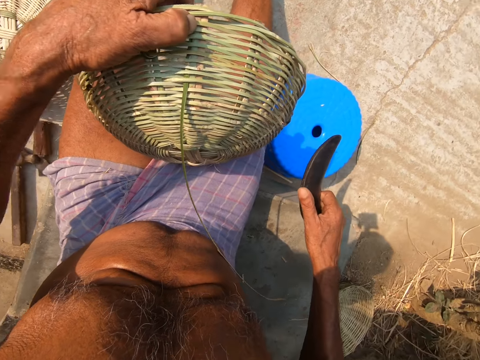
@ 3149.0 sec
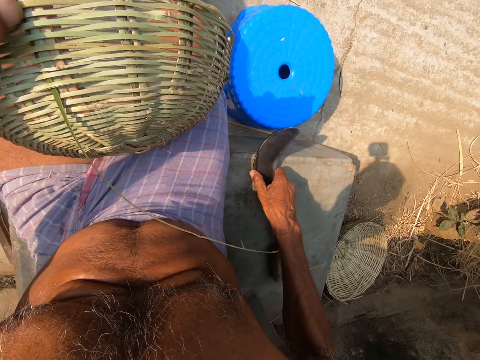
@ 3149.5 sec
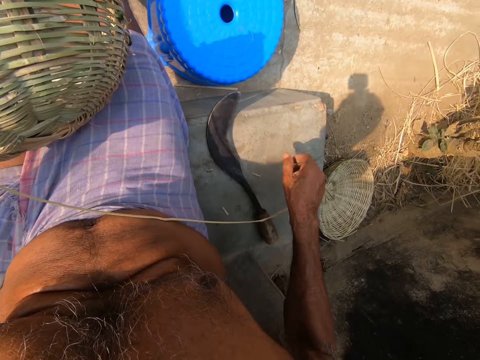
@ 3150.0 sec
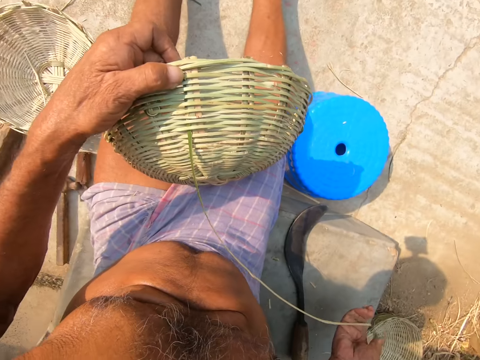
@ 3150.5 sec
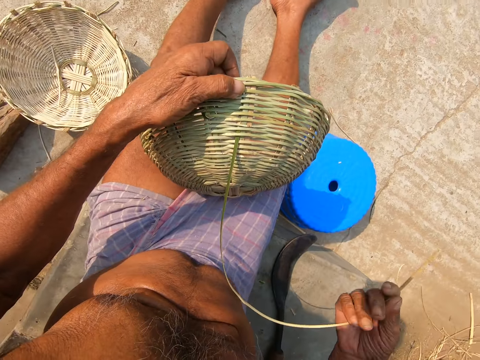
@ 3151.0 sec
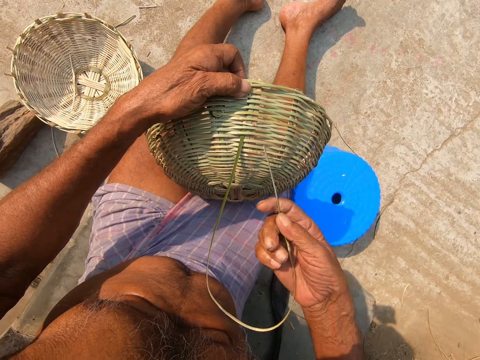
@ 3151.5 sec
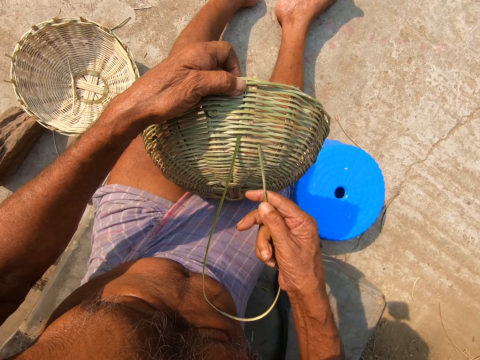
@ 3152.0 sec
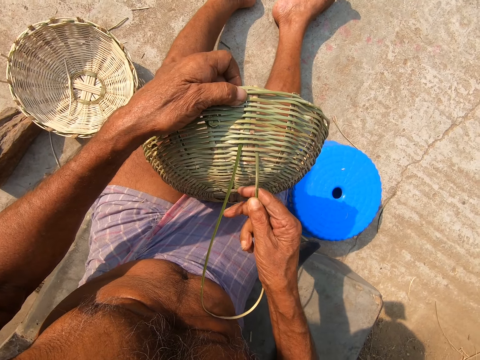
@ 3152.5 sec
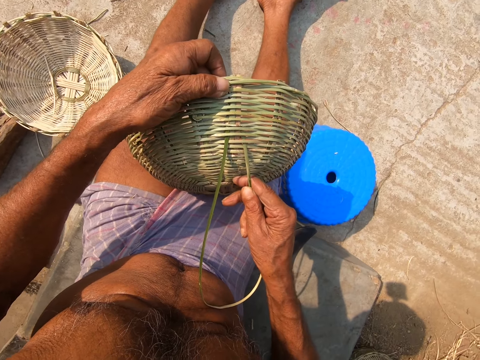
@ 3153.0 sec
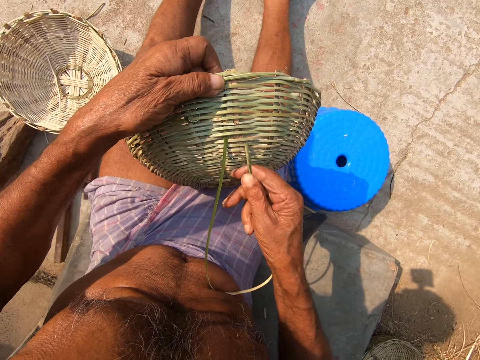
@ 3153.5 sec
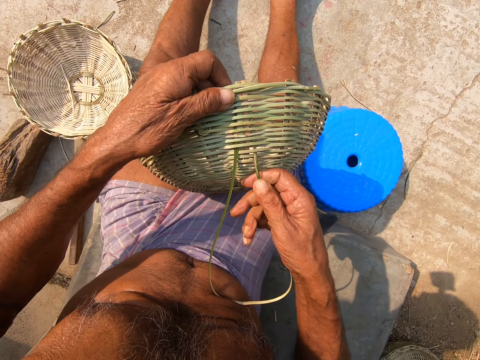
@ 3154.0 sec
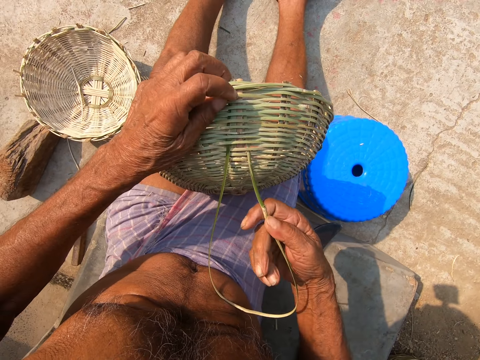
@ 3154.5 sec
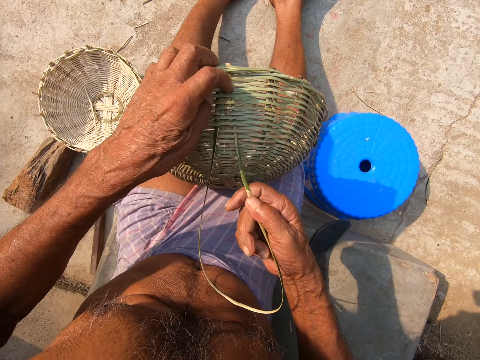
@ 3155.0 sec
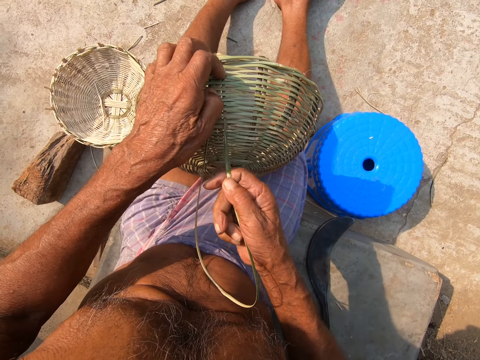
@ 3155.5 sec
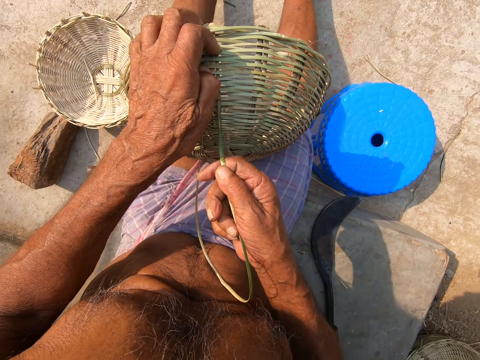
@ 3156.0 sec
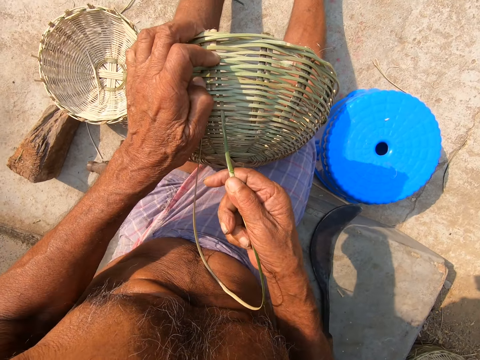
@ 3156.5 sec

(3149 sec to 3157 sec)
The camera wearer drops the sickle on the concrete slab with his right hand. He weaves the basket with the bamboo twig with both hands.

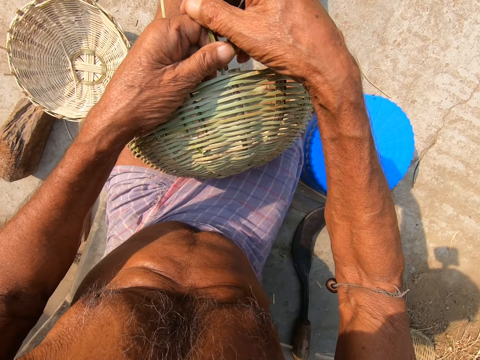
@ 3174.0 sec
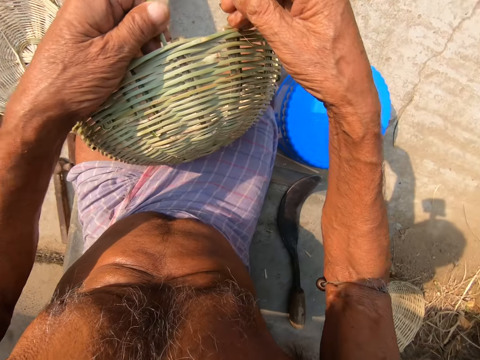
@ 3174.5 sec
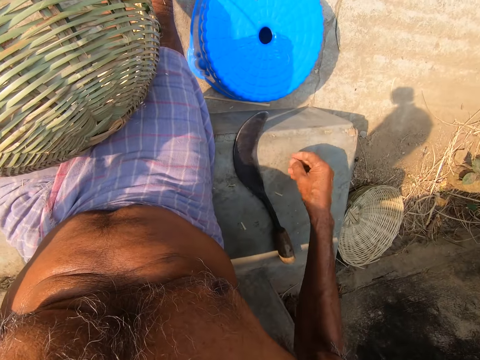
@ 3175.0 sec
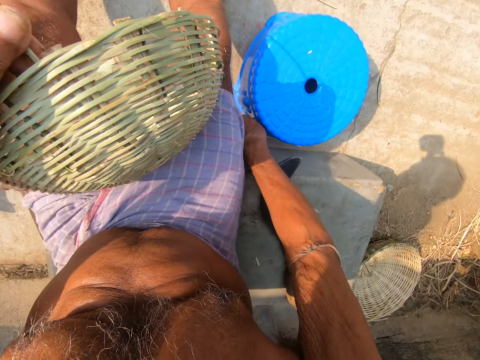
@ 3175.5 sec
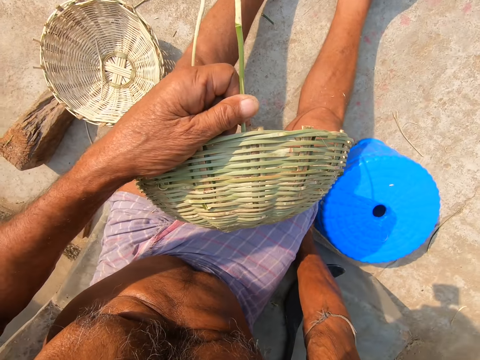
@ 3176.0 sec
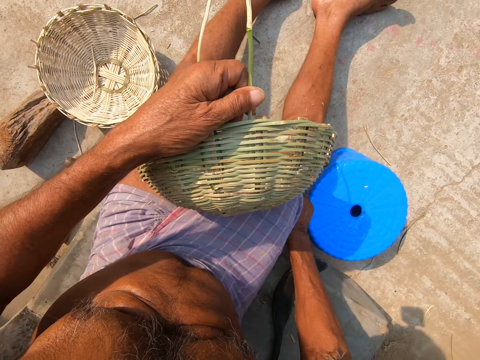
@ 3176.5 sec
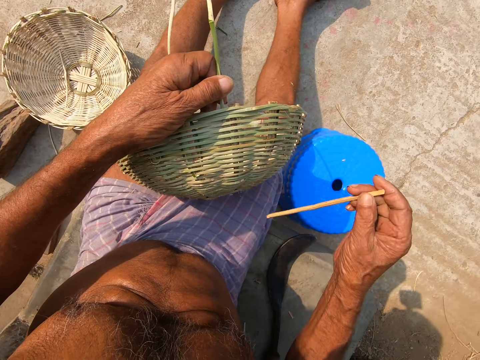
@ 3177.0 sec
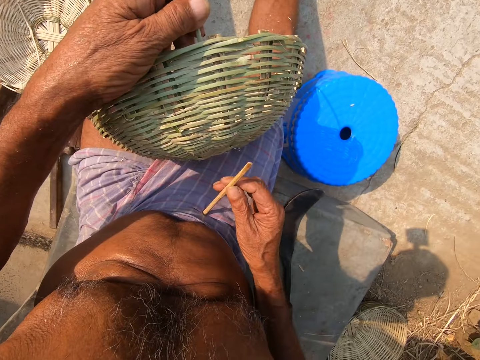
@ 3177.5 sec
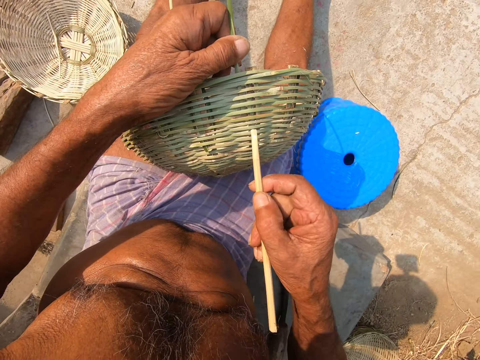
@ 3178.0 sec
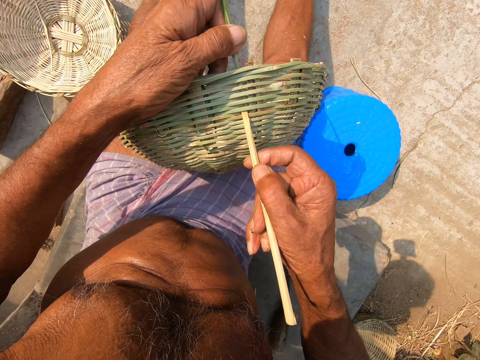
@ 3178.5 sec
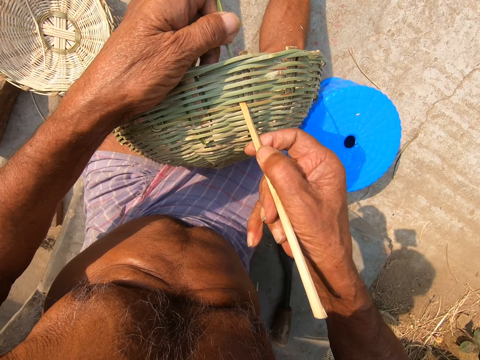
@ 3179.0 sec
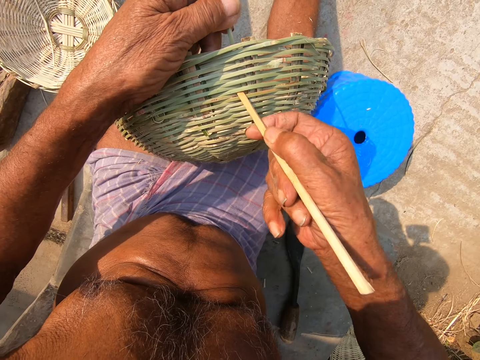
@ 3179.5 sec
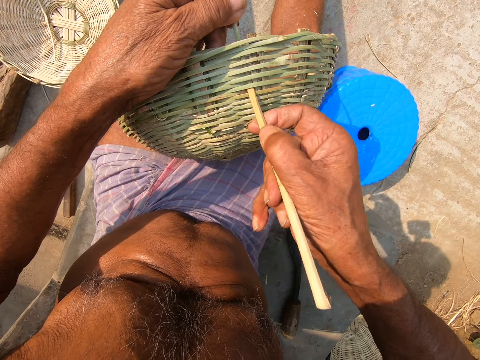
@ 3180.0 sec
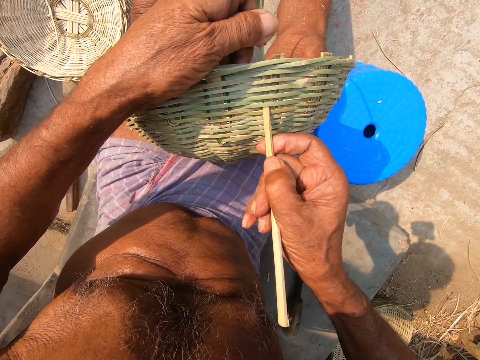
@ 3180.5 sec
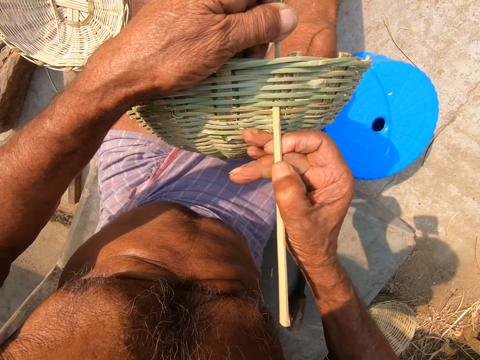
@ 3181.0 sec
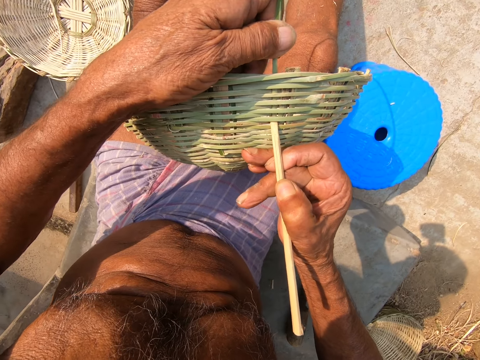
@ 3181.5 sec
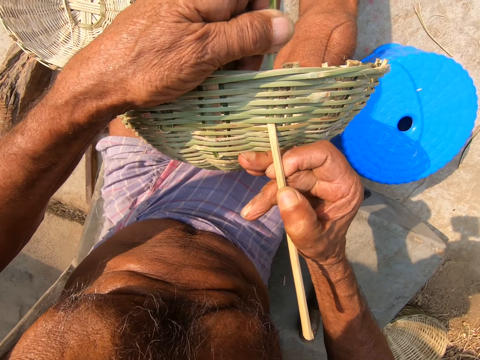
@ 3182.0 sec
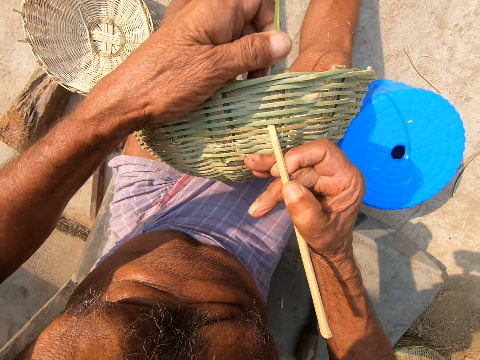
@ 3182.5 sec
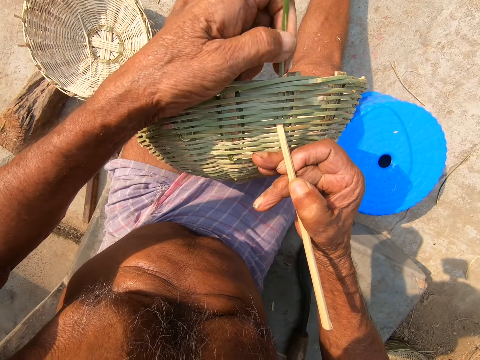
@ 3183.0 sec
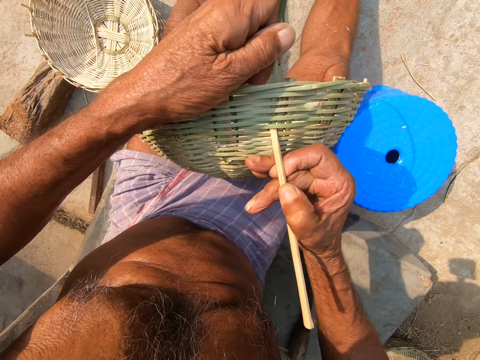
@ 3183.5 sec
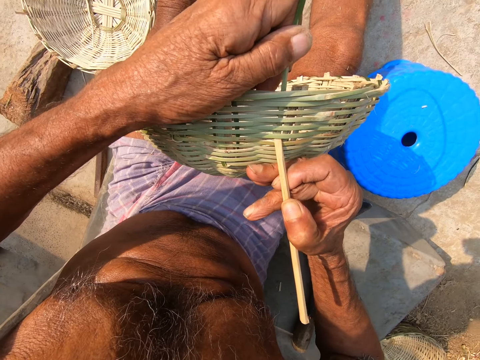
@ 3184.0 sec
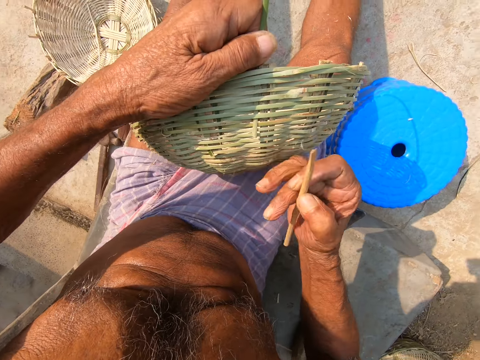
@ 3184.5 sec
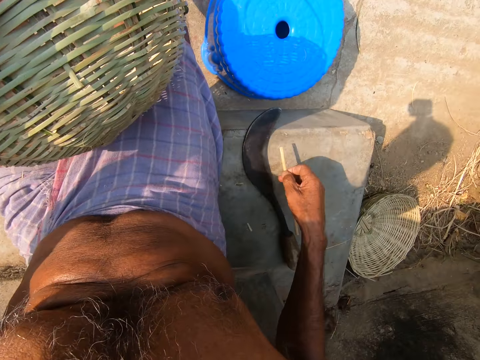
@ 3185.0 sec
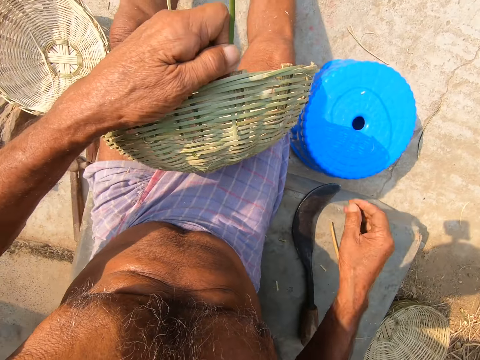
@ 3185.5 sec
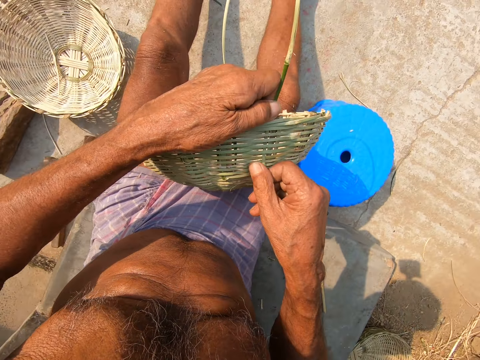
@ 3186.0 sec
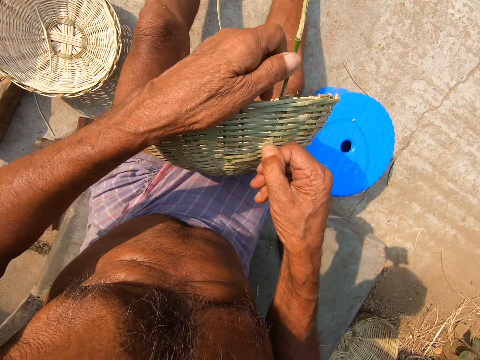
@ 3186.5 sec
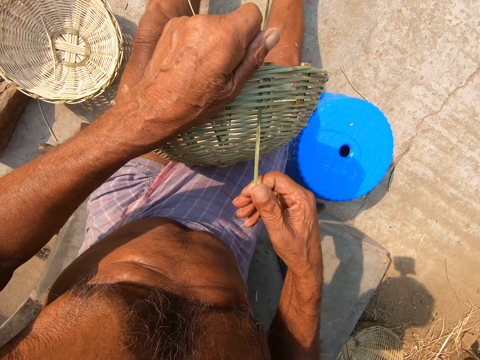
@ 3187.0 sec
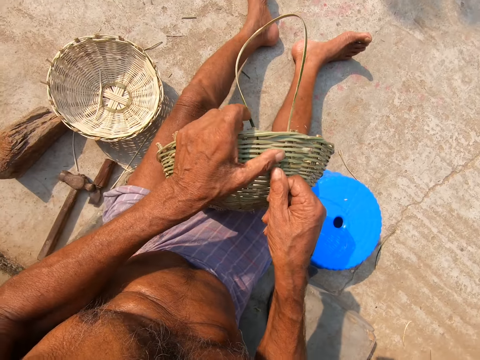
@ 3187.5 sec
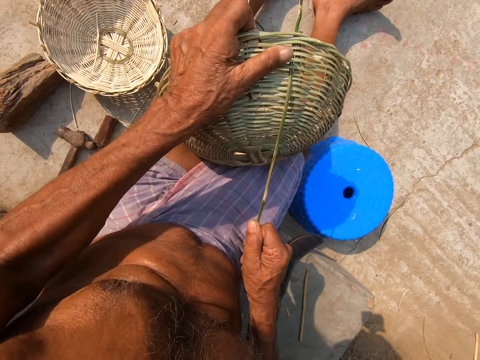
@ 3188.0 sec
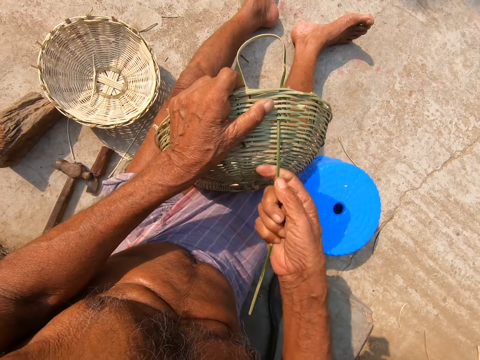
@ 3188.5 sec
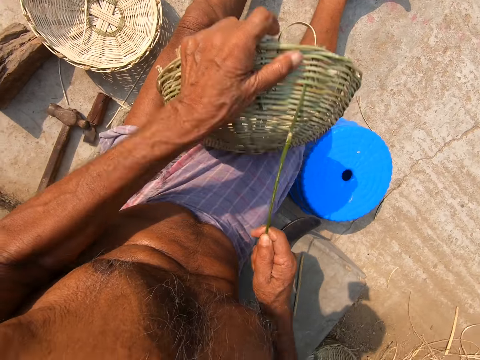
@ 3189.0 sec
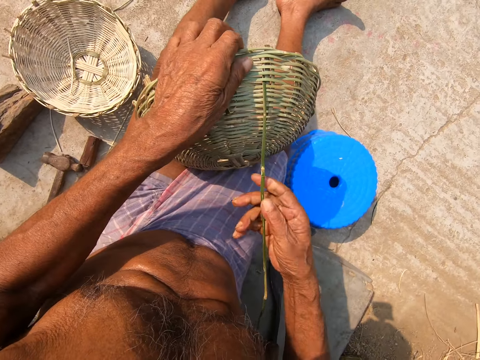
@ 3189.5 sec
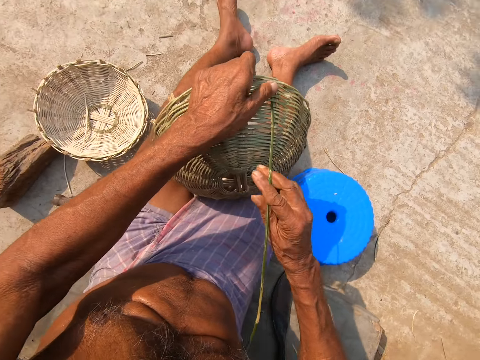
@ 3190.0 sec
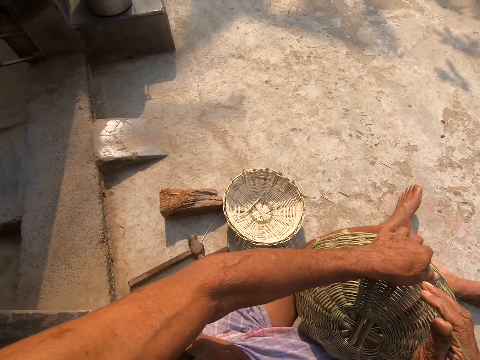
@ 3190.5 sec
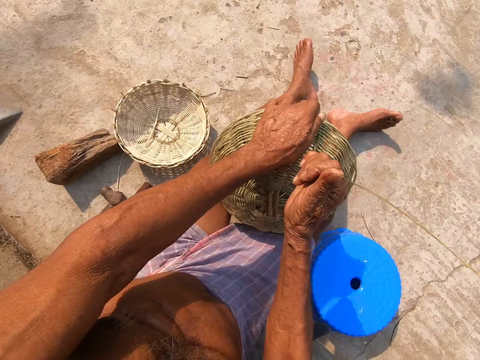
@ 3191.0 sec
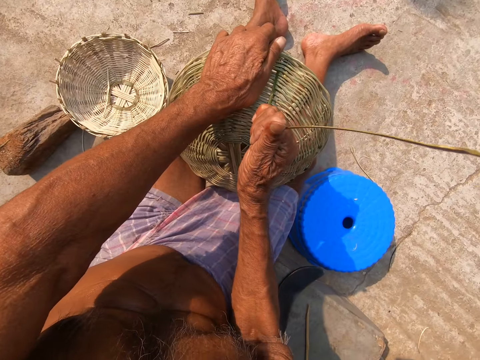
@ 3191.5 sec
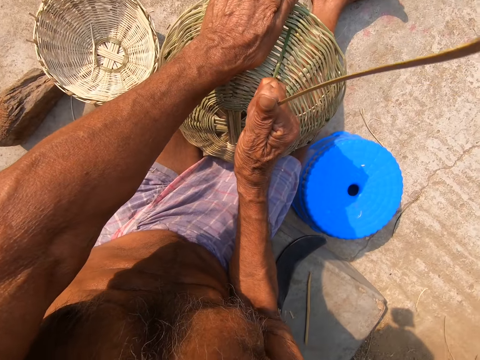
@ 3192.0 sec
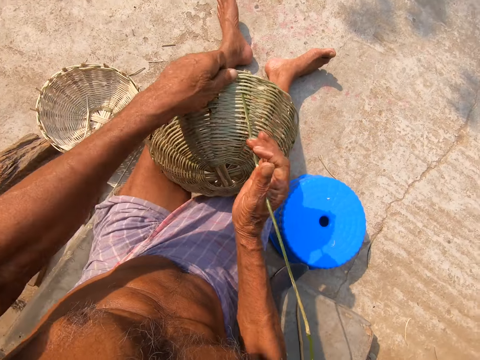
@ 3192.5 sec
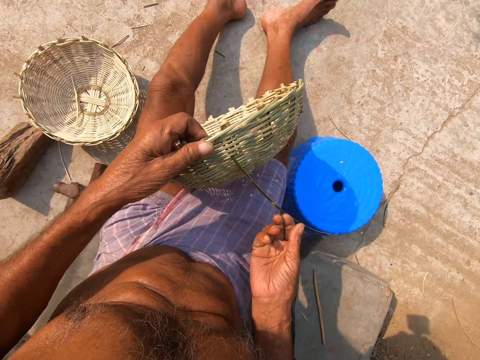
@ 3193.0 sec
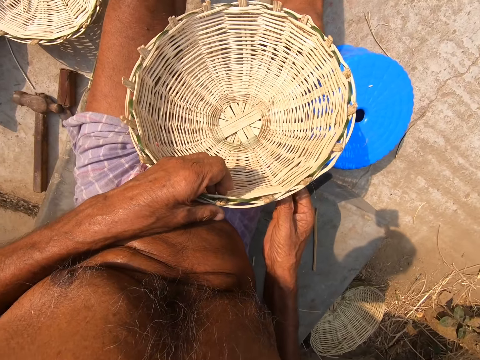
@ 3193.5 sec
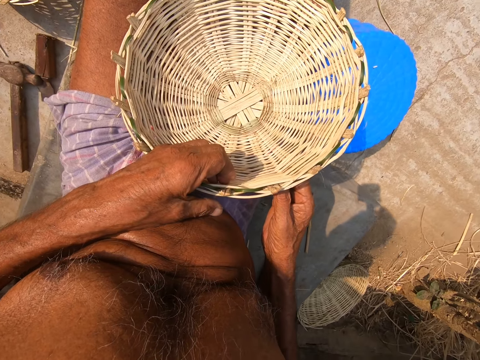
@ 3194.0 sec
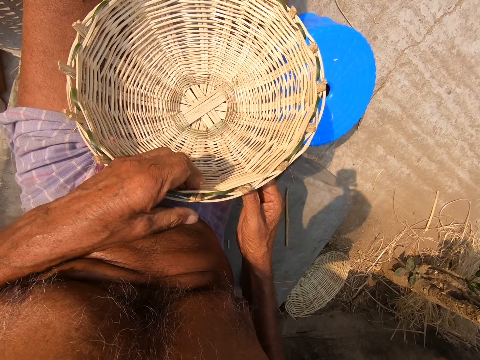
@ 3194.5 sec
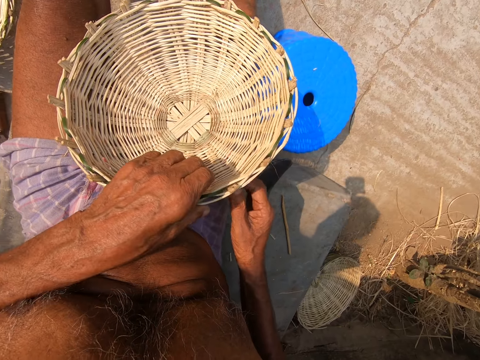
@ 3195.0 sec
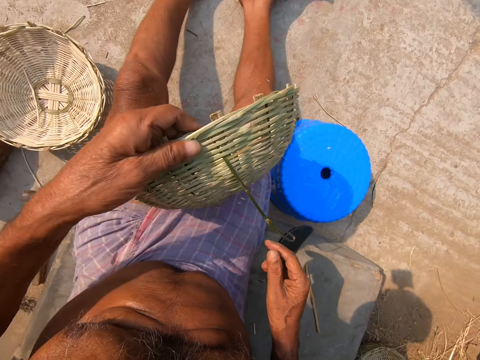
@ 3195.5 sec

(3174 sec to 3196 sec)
The camera wearer picks the wooden stick from the ground with his right hand. He touches his waist with the stick in his right hand. He expands the basket with the stick in his right hand. He lifts the reed with the wooden stick. He drops the stick on the concrete slab with his right hand. He weaves the basket with the bamboo twig with both hands. He checks the basket in his hands.
